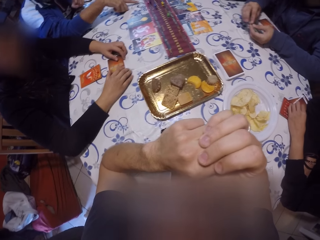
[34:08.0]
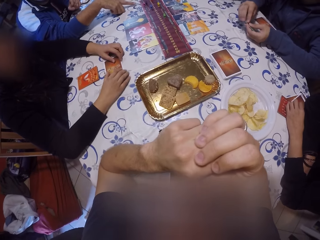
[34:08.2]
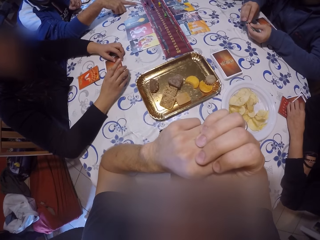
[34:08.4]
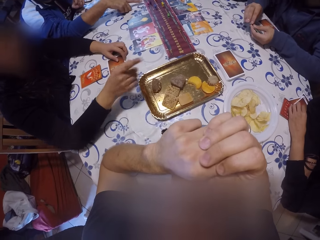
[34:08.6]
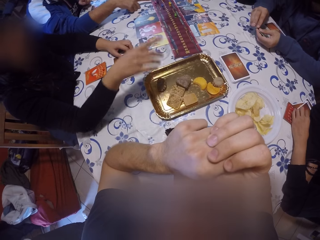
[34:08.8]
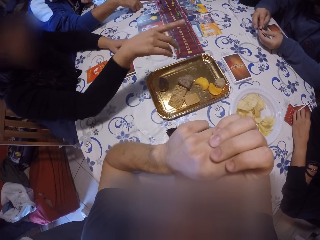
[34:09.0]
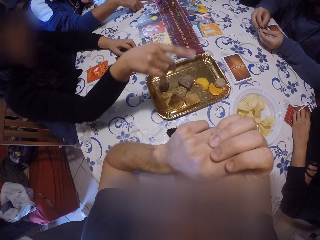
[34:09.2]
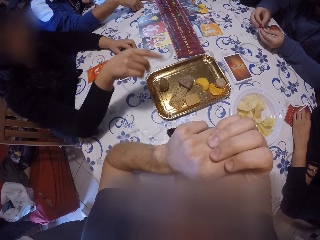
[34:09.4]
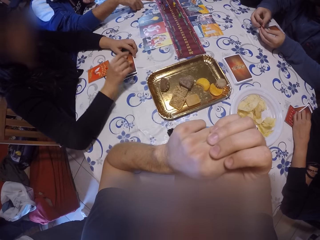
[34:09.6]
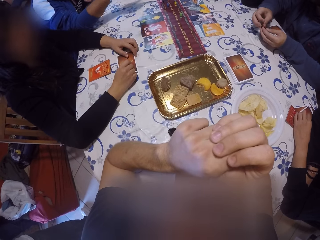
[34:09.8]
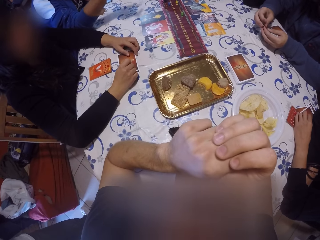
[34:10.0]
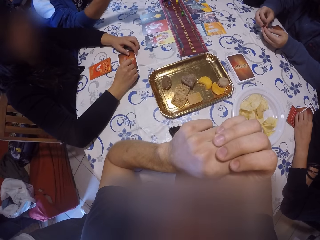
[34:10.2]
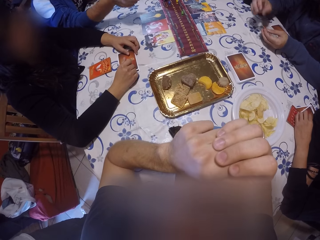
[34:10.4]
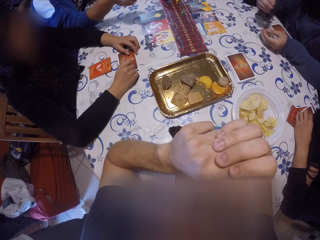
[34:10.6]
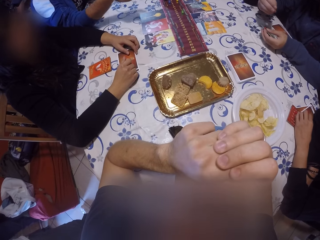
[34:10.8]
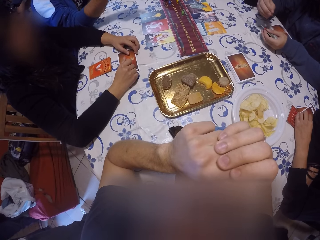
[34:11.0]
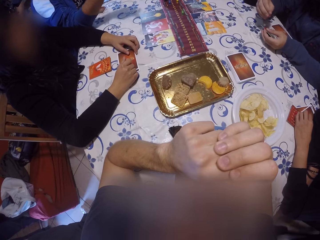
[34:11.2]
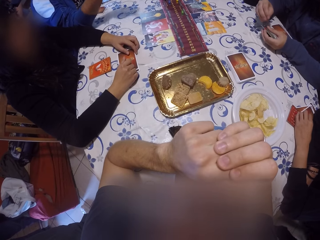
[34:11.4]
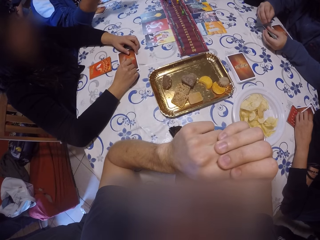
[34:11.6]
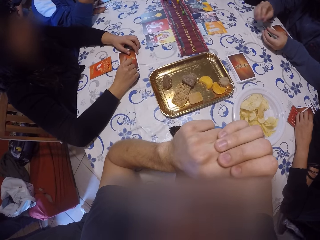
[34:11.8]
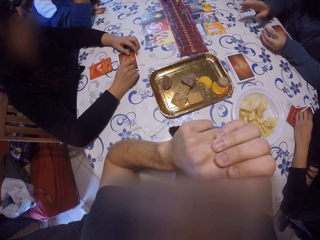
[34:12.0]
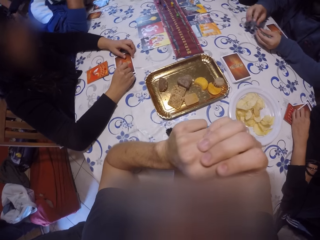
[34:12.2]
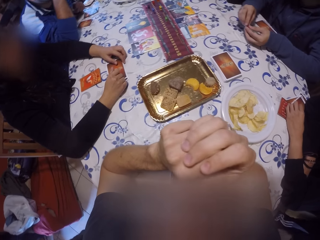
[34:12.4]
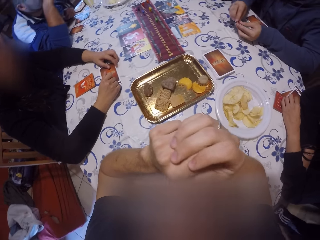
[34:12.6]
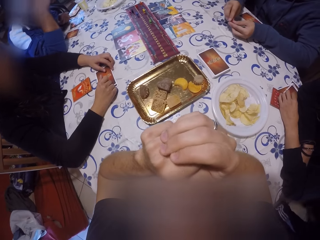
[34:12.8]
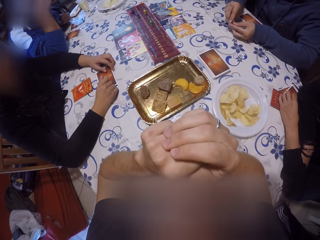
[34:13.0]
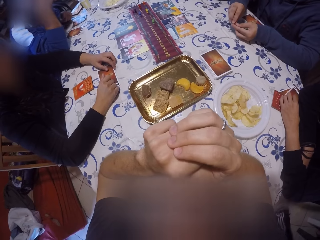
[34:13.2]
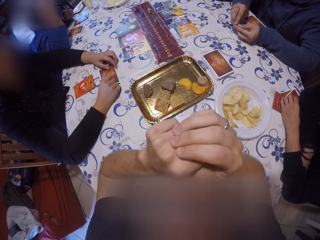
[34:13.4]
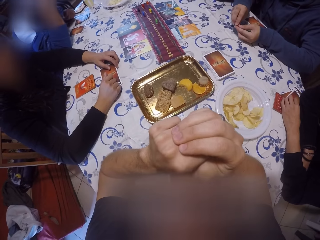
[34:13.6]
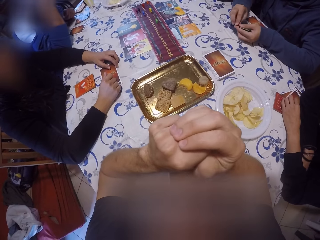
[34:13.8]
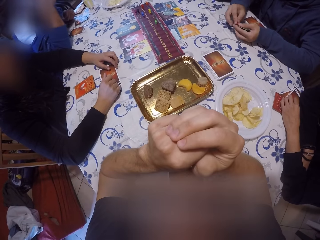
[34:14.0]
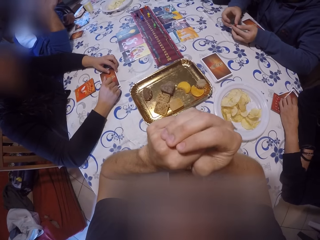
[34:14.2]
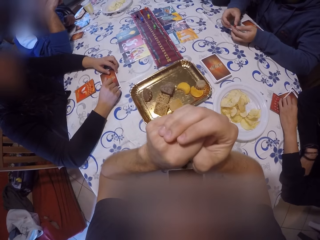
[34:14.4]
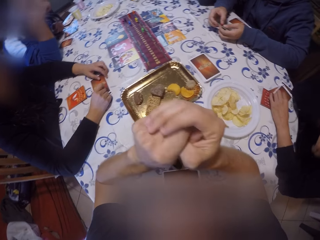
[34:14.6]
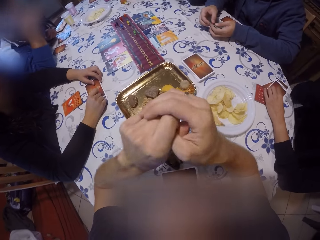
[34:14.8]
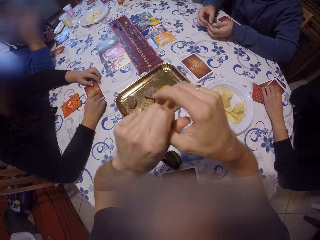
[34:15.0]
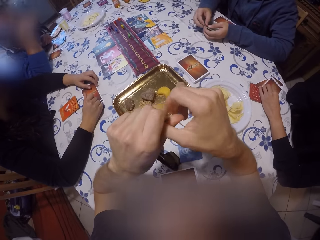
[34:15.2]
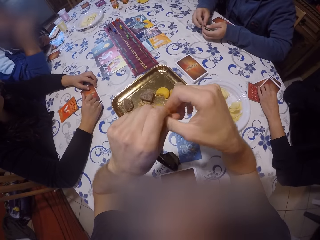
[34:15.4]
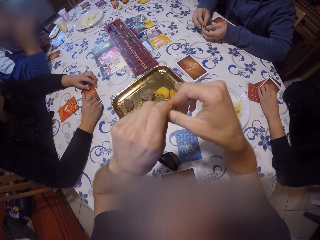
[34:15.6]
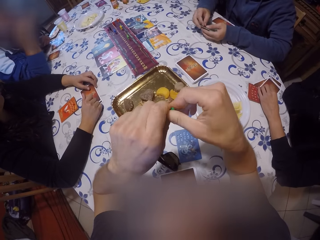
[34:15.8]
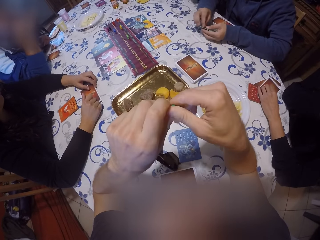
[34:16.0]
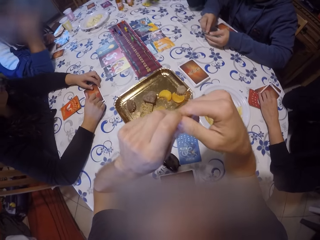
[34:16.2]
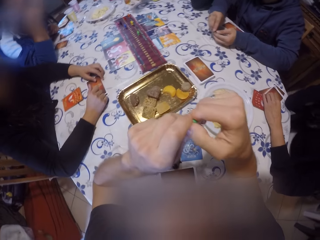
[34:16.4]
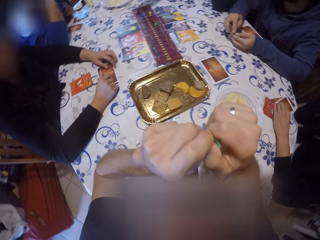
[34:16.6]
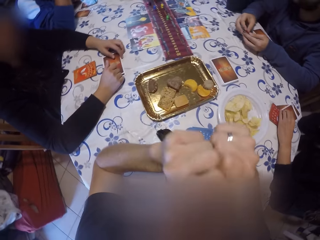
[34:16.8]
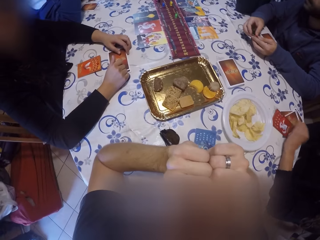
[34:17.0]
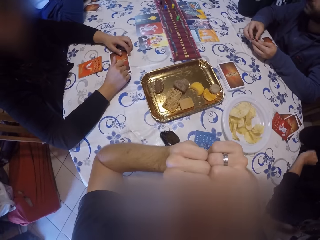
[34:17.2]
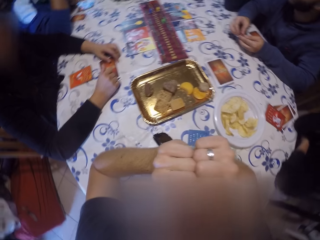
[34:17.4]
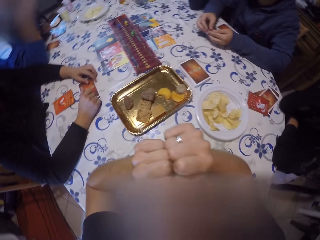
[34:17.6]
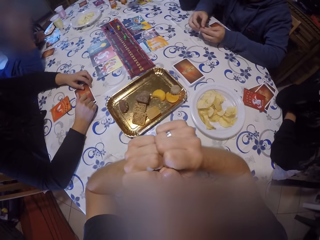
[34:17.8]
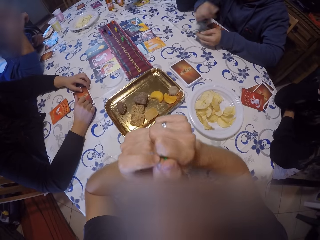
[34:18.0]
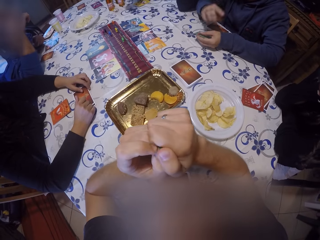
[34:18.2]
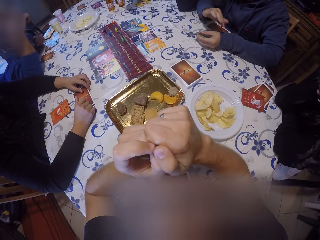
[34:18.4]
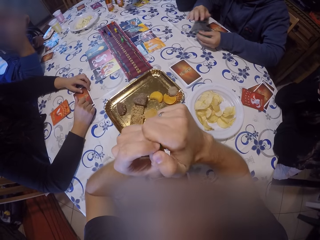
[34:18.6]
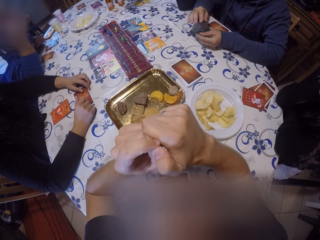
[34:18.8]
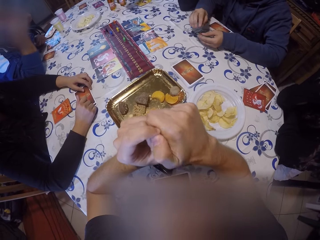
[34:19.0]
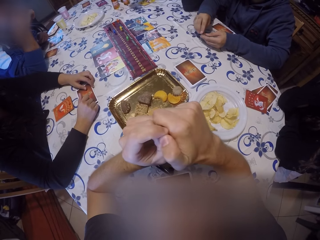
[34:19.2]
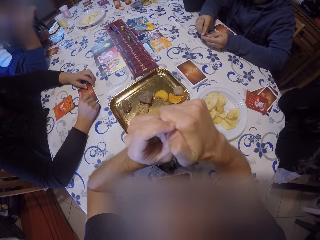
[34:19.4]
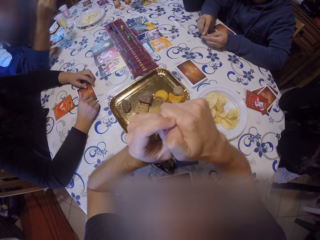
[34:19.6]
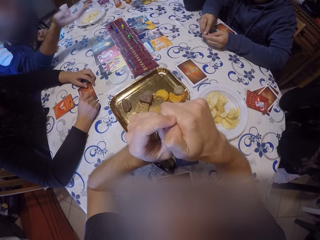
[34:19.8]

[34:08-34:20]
A woman points her finger. The camera wearer moves his hand.

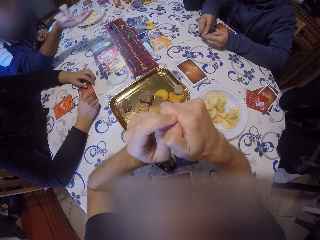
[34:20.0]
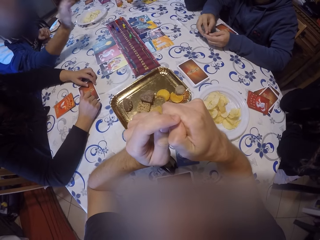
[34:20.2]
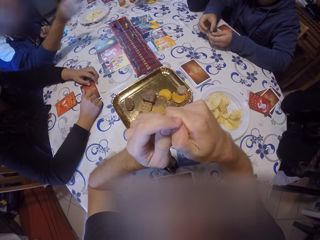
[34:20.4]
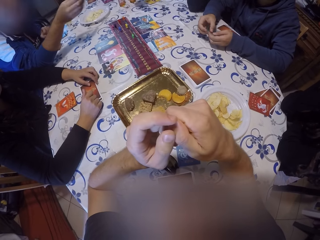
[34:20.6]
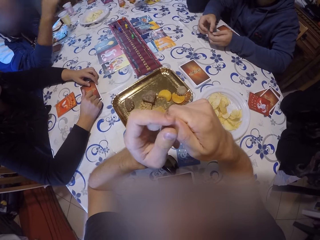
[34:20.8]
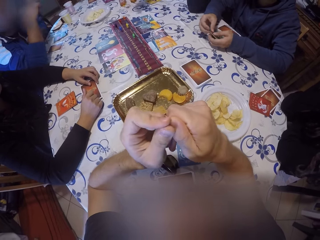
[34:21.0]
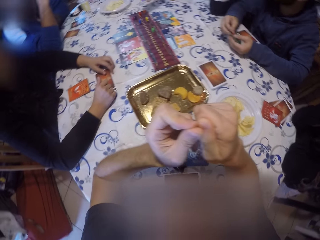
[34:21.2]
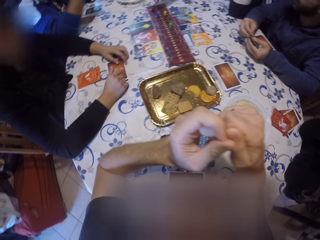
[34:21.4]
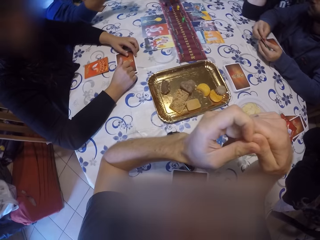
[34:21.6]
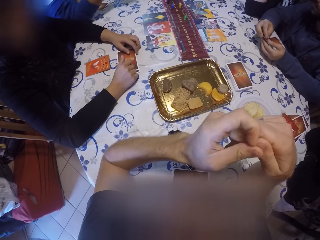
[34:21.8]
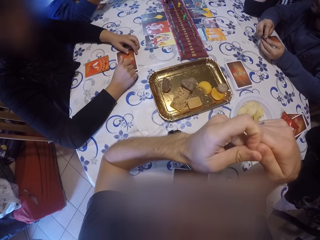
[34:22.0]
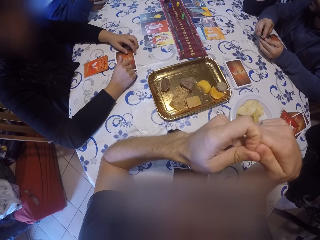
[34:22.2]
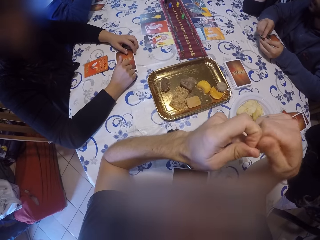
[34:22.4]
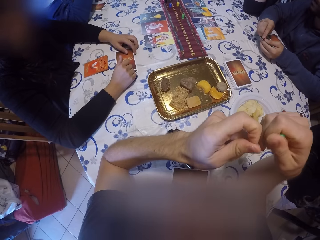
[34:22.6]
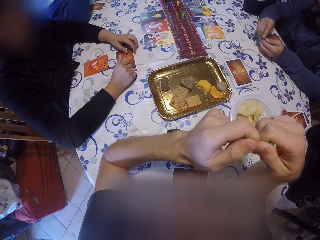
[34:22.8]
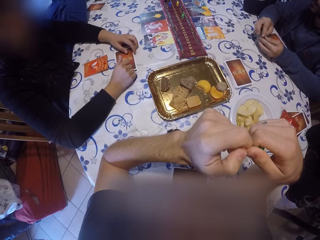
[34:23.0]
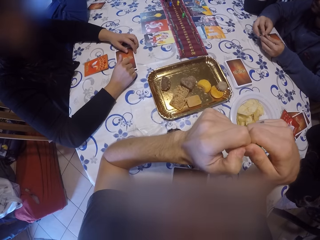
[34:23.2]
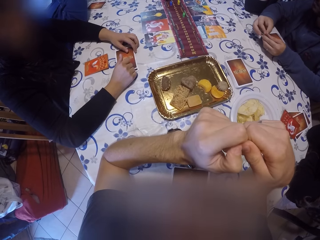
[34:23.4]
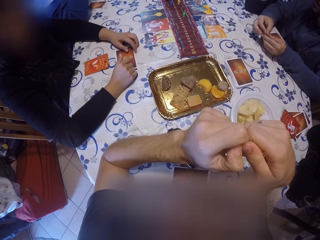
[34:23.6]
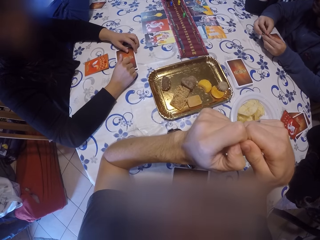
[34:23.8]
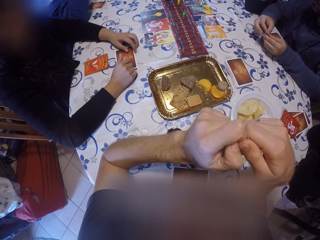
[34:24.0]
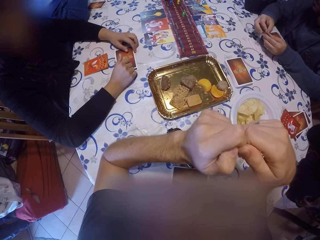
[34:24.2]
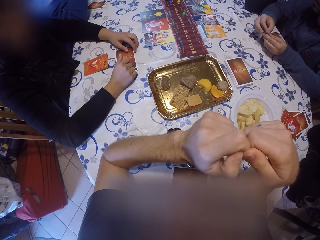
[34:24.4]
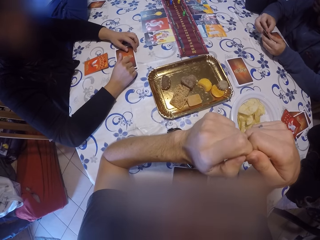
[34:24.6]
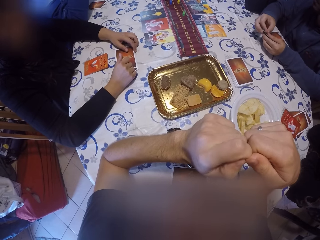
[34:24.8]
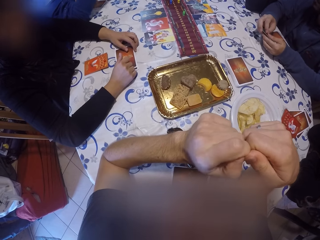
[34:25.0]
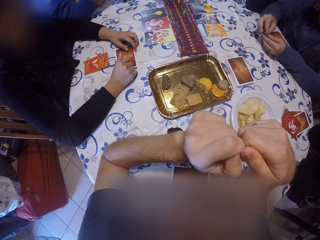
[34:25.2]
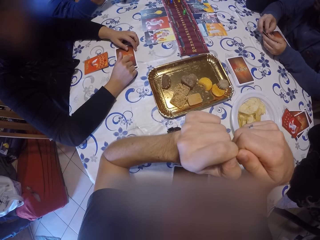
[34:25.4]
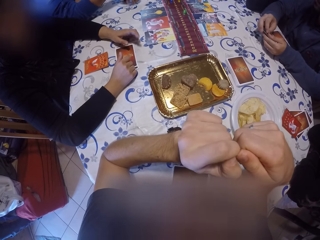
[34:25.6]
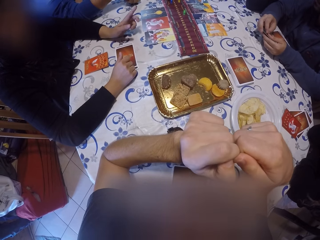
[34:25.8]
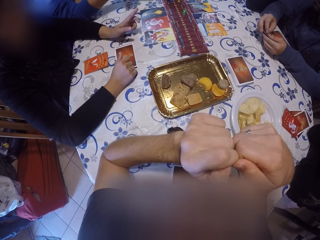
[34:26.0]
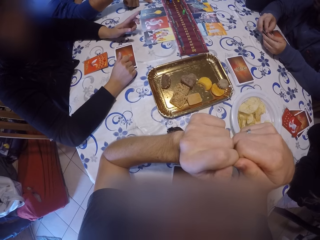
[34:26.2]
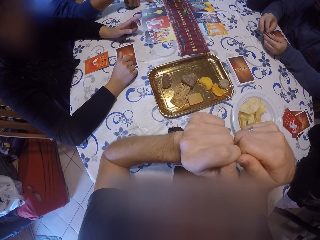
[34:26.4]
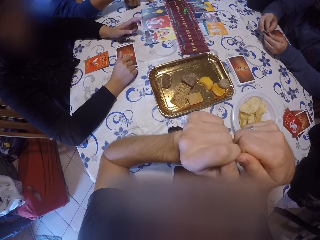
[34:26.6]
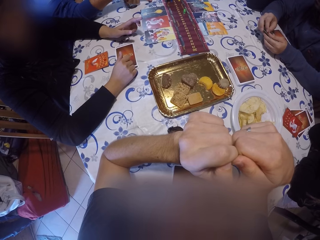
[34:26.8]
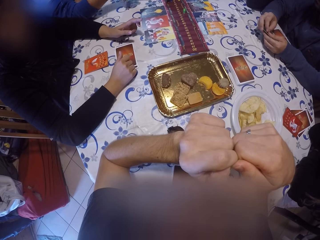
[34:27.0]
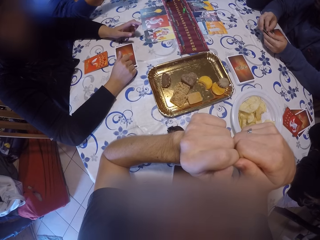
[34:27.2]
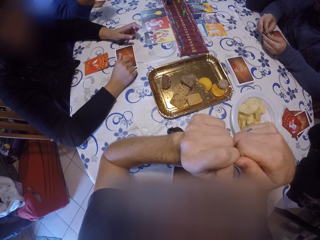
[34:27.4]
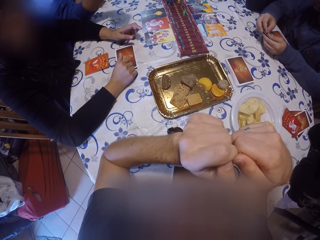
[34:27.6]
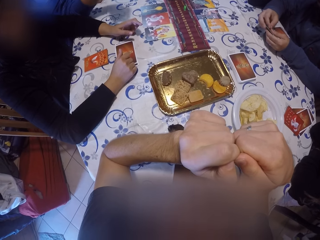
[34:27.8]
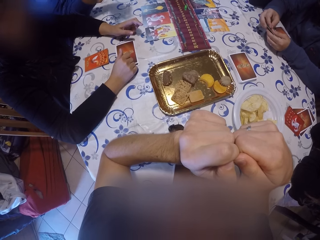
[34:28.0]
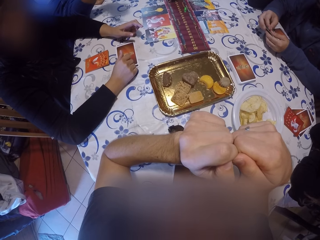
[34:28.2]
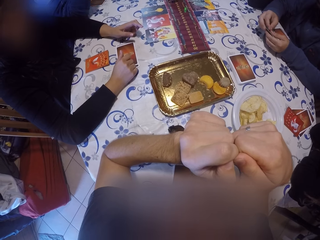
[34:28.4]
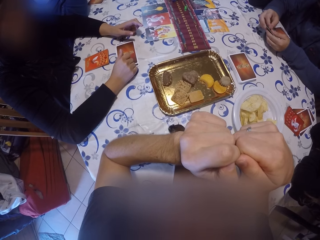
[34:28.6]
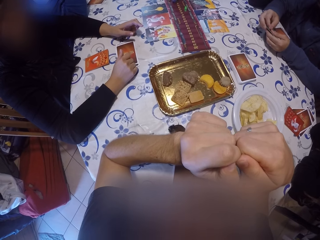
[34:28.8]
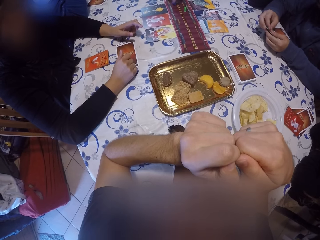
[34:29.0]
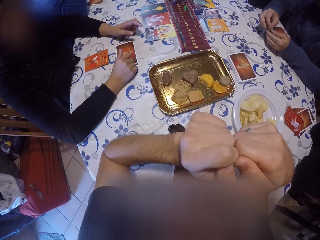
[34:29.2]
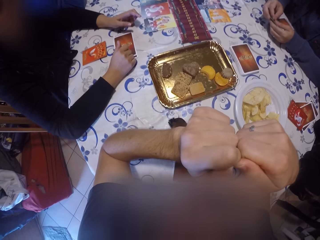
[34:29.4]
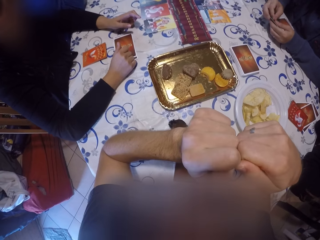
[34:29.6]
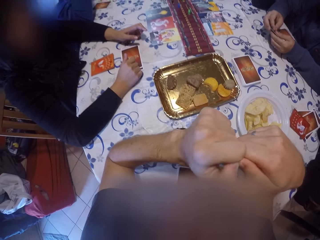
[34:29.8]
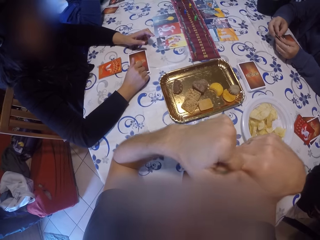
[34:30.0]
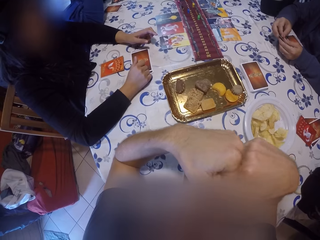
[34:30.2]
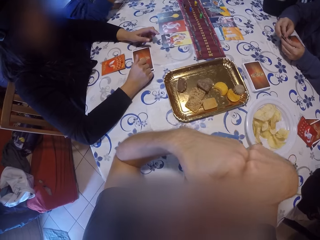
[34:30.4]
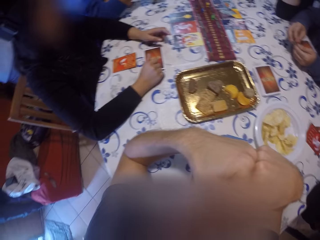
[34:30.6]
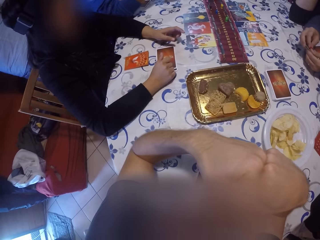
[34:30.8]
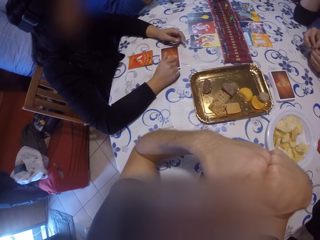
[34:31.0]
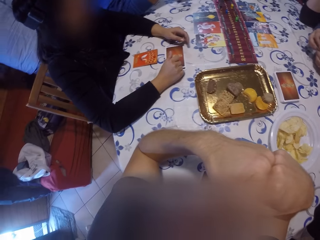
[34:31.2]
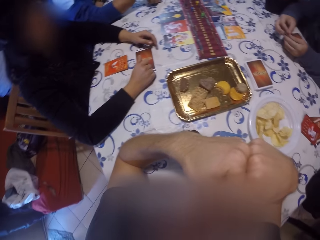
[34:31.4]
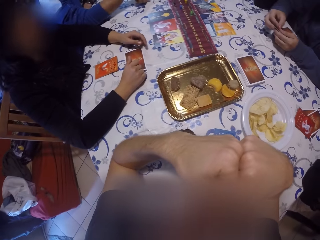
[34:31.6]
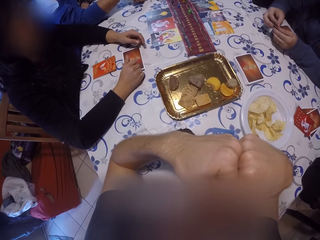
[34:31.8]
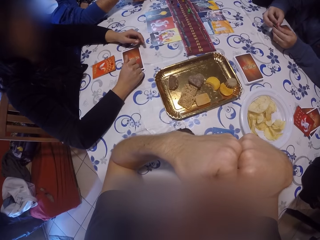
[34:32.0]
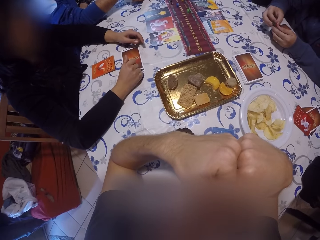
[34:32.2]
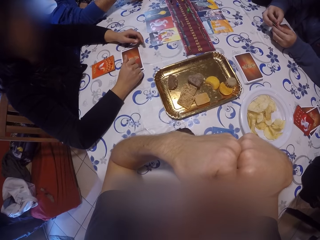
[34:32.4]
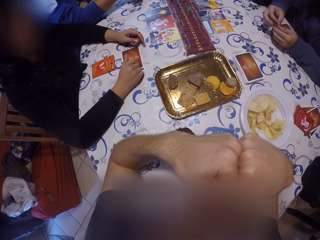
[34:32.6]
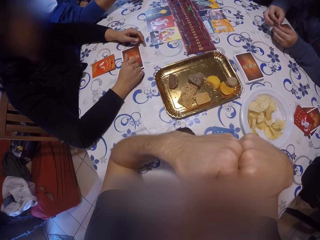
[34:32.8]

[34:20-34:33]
A man moves his hand.
